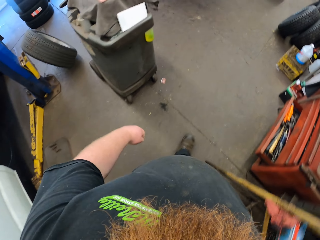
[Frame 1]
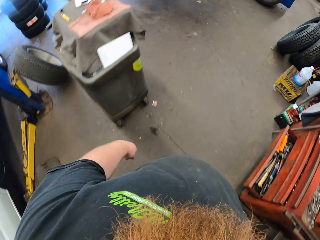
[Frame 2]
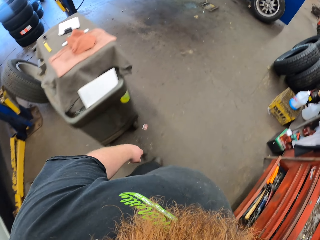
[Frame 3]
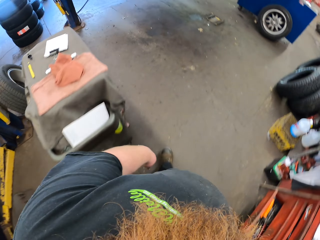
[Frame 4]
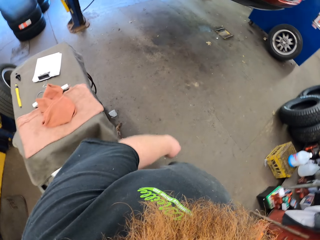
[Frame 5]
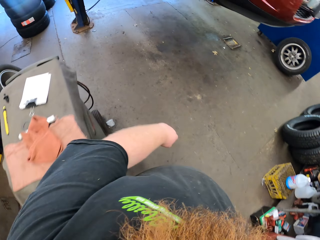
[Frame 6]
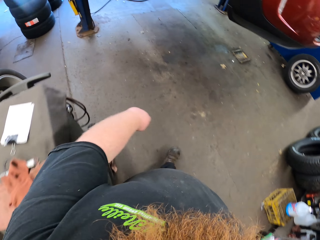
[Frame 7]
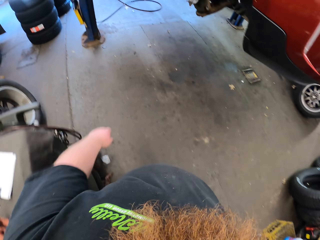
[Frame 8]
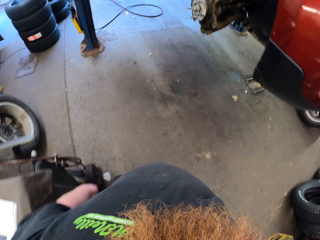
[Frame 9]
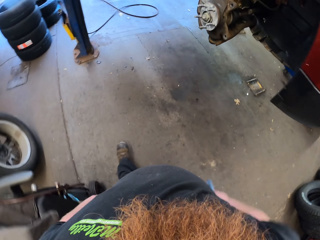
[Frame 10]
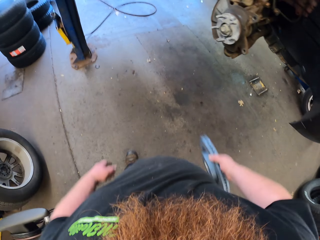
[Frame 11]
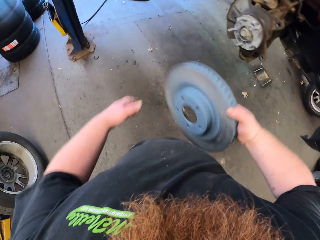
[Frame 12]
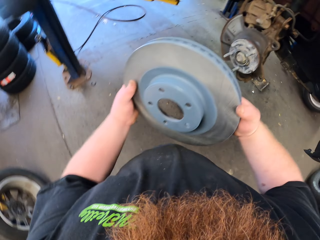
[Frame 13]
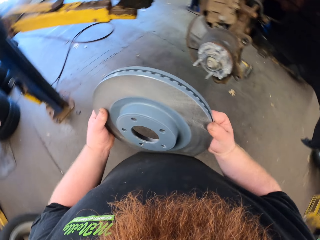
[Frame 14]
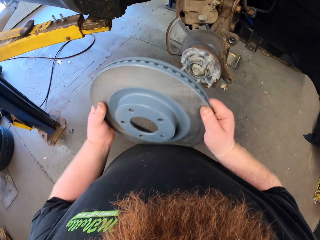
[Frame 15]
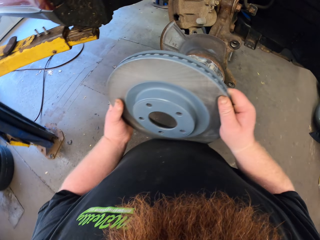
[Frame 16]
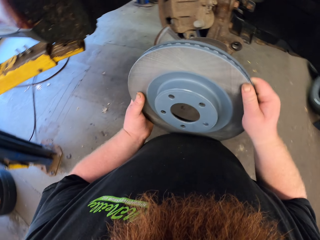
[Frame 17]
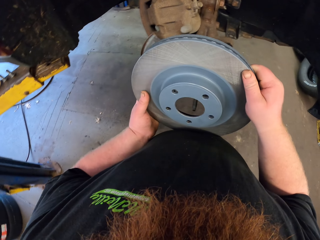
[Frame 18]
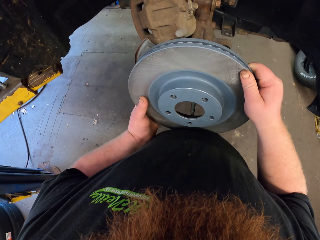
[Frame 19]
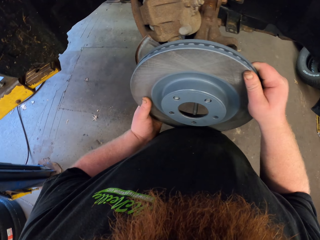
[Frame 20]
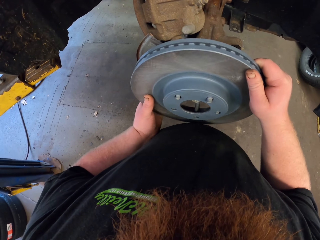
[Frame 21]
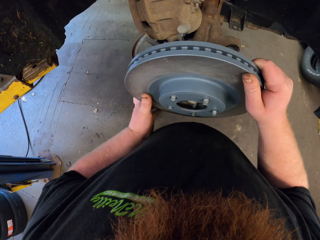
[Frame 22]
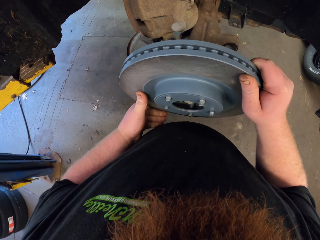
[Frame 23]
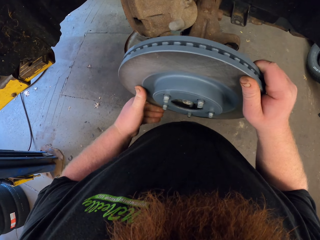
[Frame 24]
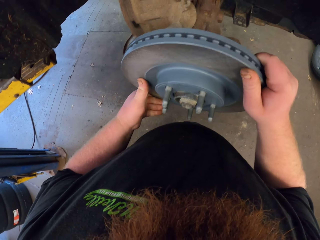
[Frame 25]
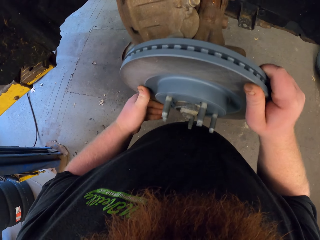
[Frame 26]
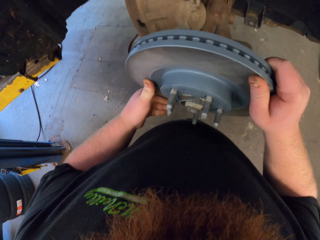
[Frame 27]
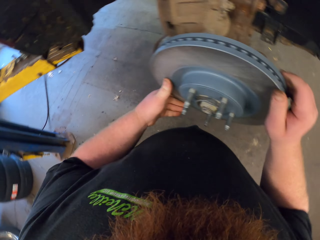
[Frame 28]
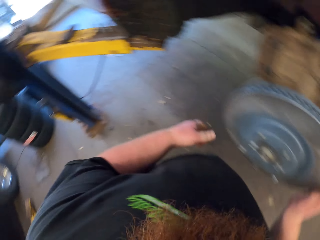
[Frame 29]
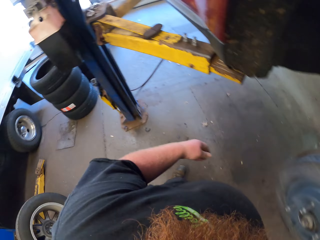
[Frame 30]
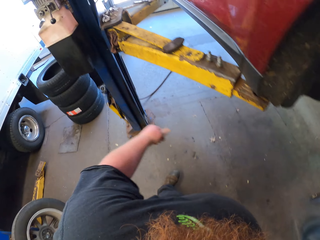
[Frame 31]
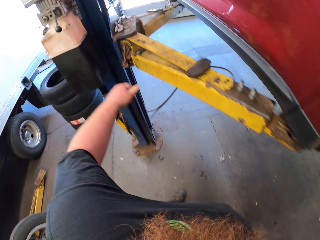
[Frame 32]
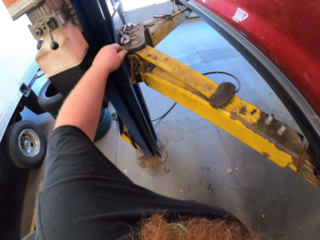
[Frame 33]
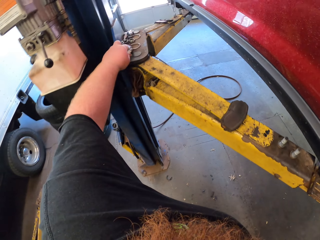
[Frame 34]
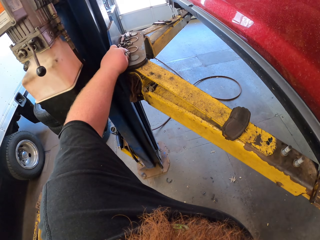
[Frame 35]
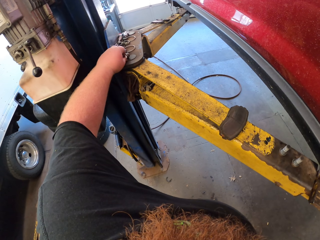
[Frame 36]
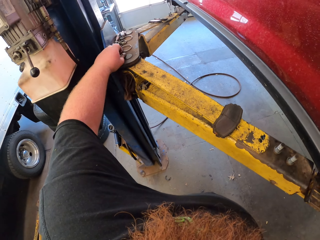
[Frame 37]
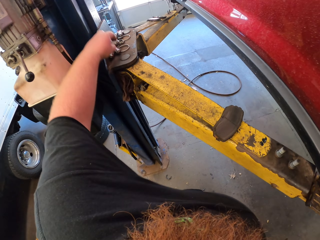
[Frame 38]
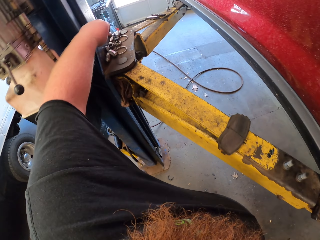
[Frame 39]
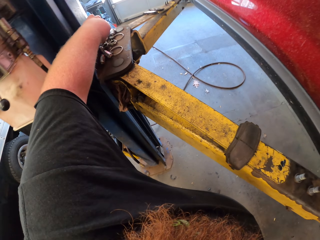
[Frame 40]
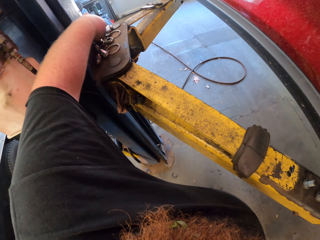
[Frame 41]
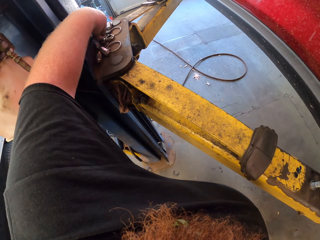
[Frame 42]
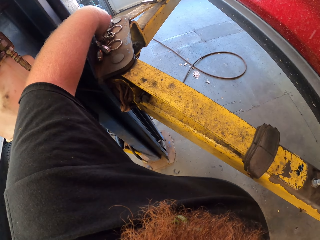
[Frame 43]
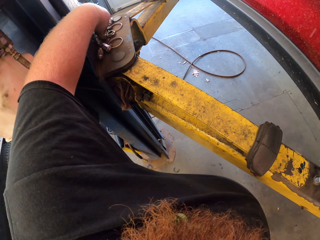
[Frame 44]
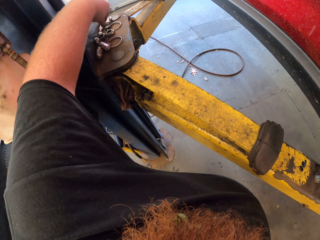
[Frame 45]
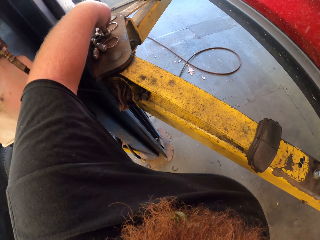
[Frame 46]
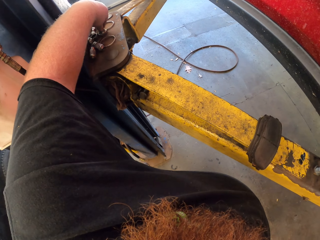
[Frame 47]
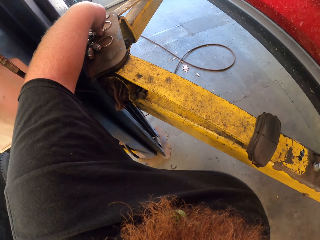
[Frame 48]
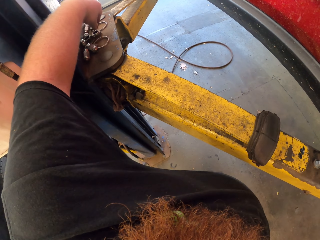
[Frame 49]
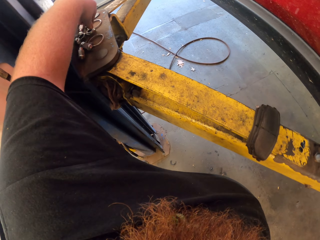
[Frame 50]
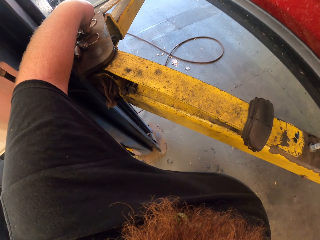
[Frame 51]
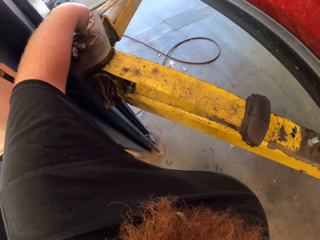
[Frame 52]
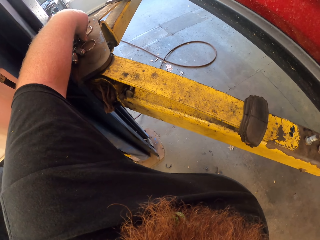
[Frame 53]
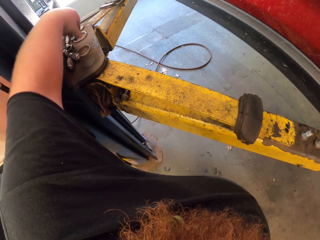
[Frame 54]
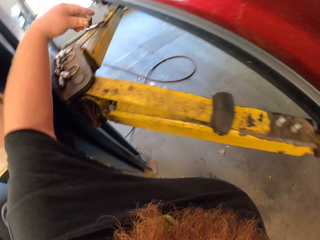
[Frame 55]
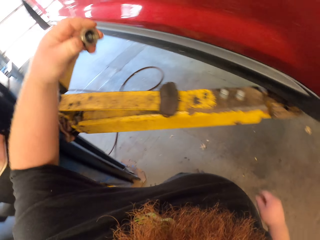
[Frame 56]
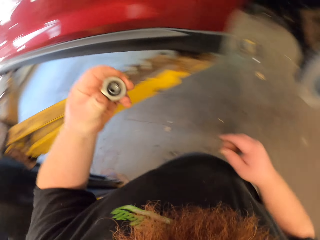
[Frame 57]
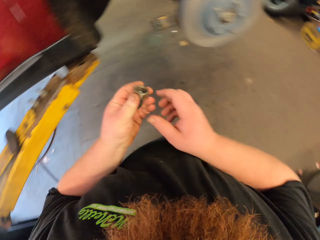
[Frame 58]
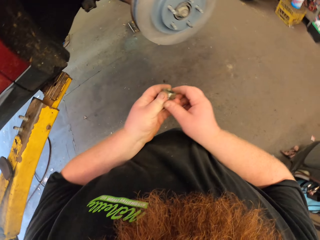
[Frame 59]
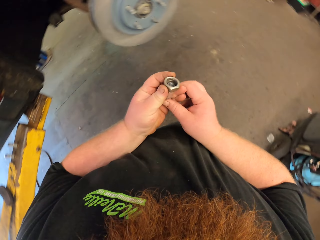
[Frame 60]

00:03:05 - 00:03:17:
The camera wearer fixes the car quest platinum on the car rim. He picks nuts with his left hand.

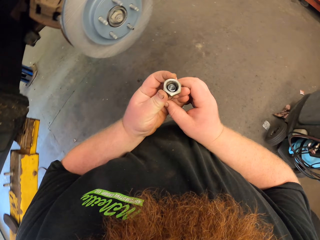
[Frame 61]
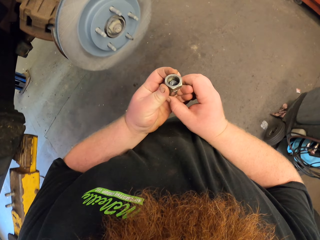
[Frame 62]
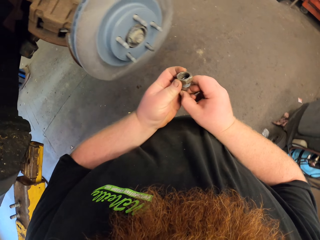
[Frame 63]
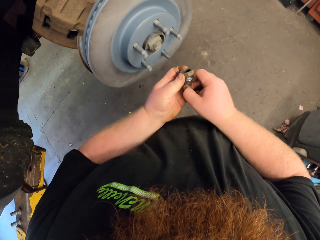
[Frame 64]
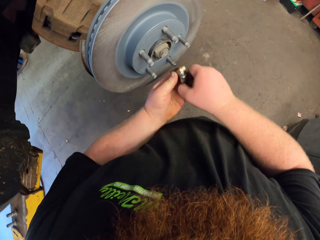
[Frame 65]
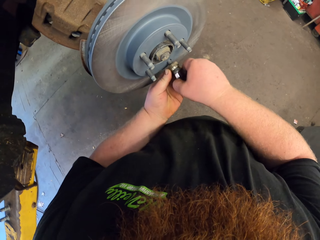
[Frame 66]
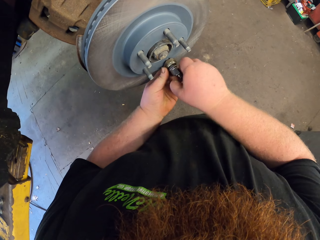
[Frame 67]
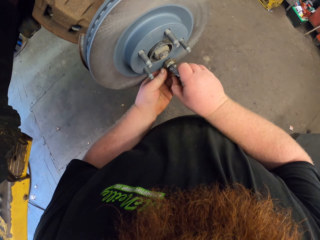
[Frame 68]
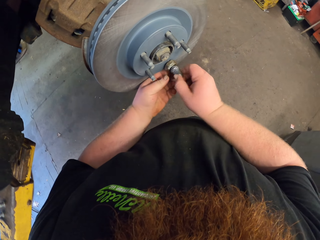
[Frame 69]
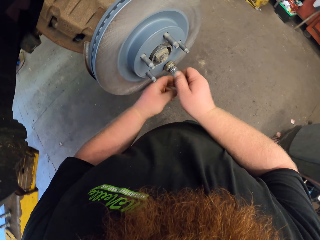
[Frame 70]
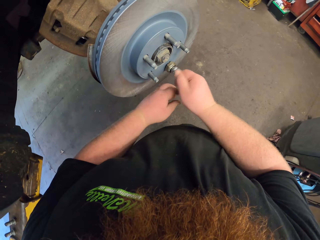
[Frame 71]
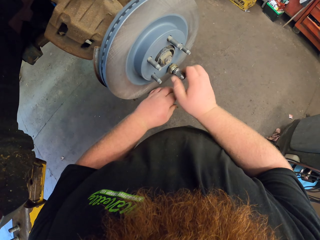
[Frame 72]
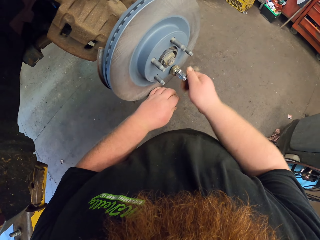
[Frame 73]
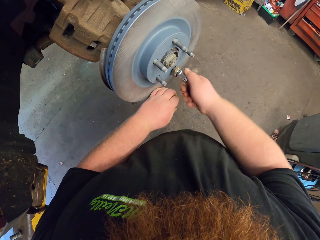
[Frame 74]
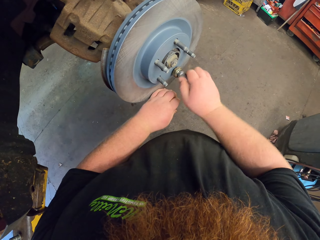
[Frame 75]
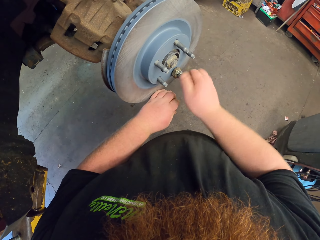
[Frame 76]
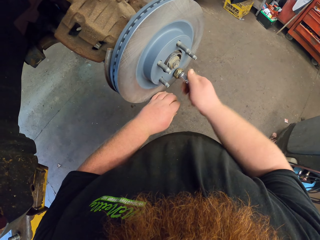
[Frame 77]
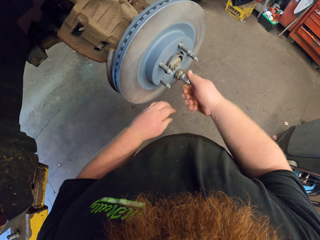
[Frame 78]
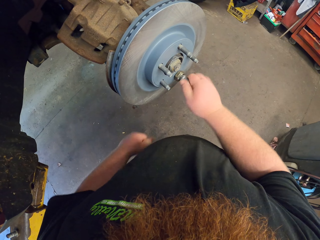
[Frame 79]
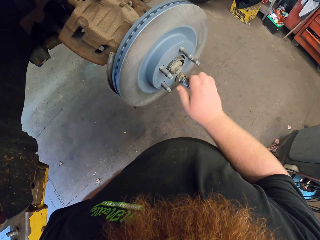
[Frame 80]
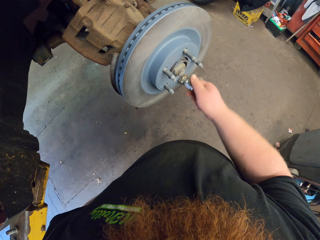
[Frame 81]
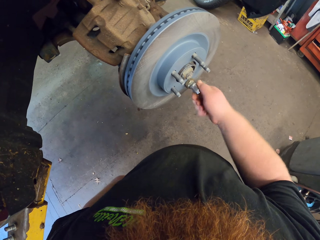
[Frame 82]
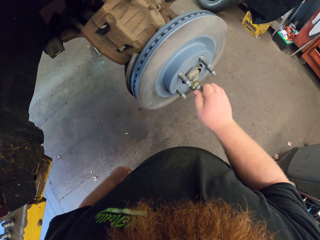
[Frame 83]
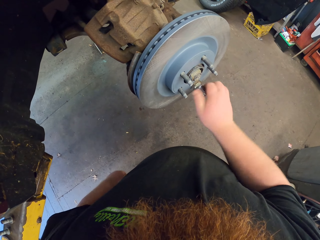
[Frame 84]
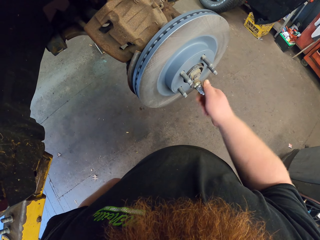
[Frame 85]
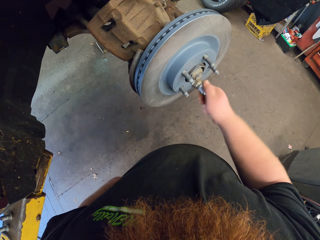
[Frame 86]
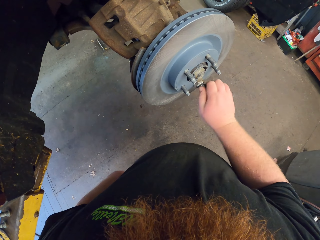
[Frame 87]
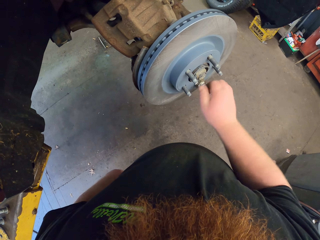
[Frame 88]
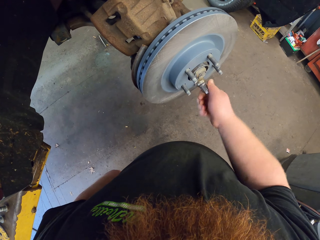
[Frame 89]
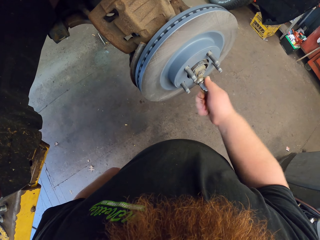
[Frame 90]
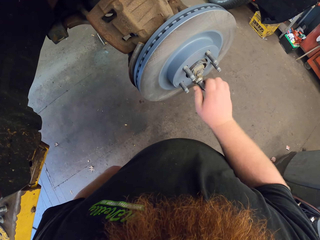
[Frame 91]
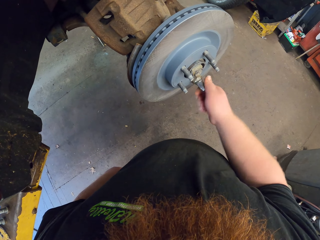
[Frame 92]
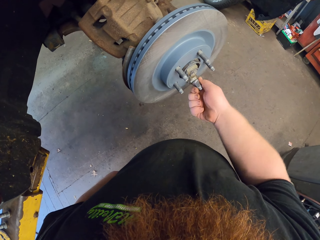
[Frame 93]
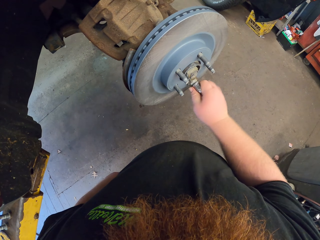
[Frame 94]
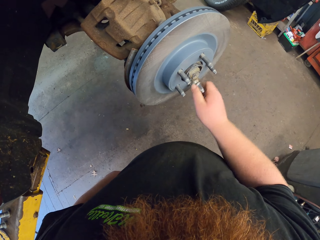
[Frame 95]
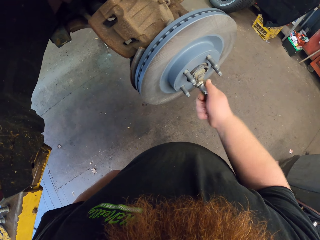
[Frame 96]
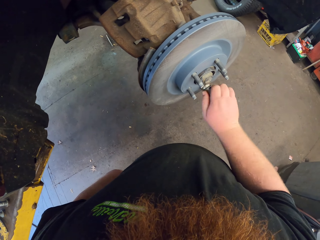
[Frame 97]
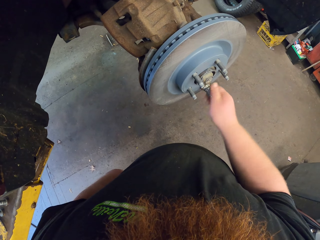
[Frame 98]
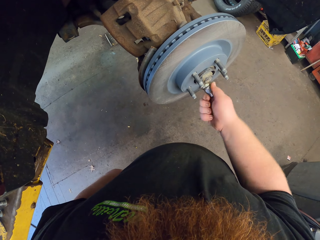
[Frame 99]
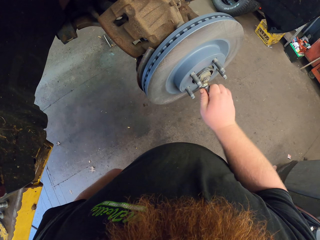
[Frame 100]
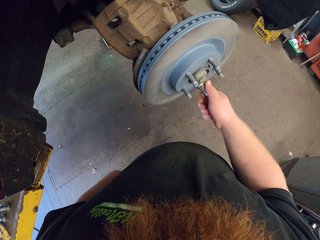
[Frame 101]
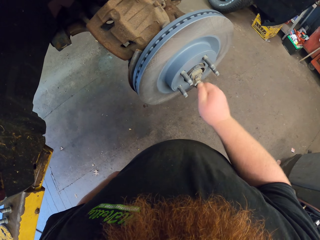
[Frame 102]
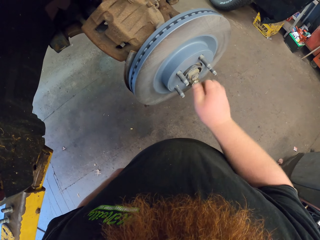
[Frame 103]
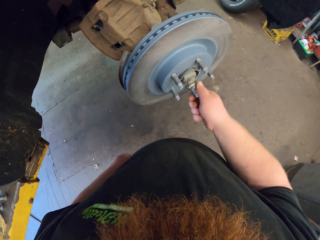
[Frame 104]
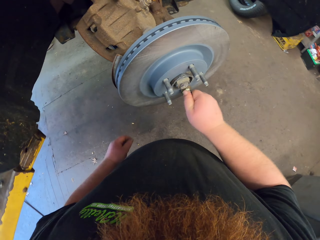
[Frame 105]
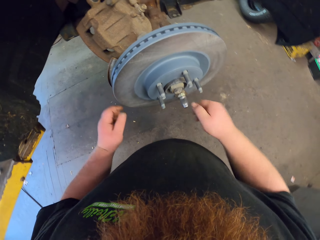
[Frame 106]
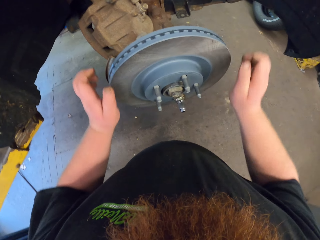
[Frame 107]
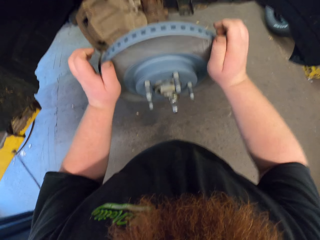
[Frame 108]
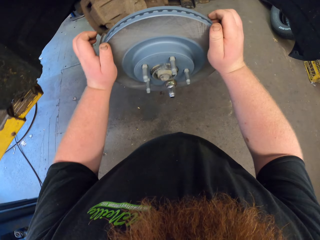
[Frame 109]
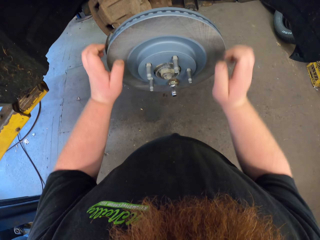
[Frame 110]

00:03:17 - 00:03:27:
The camera wearer tightens a bolt. They close the car quest platinum with nuts.
